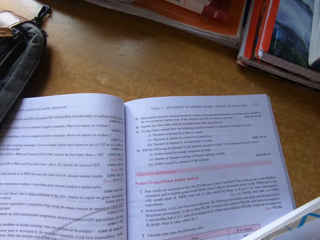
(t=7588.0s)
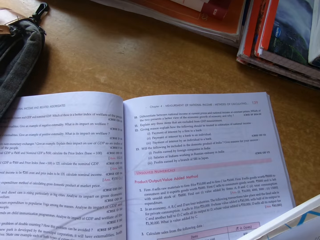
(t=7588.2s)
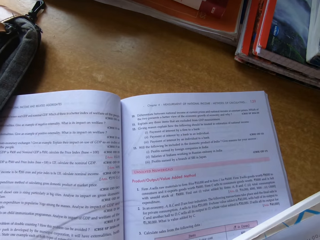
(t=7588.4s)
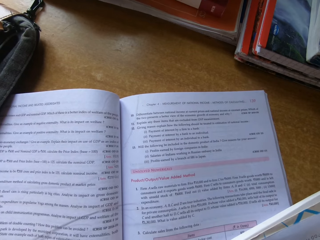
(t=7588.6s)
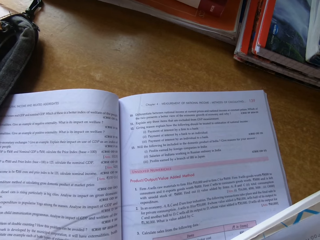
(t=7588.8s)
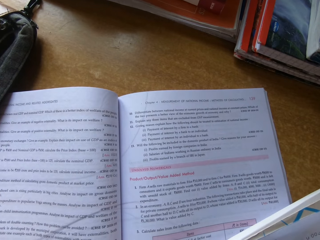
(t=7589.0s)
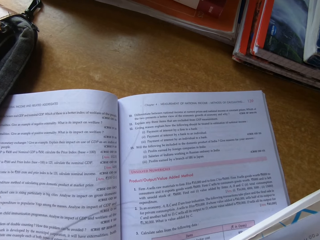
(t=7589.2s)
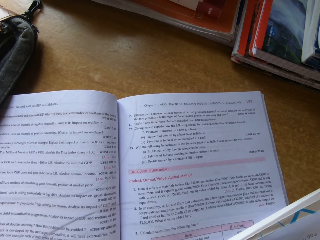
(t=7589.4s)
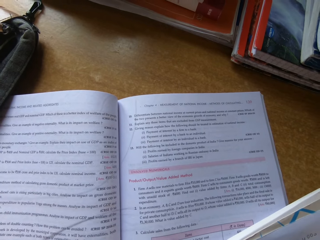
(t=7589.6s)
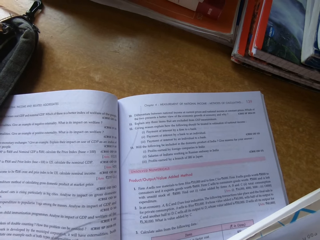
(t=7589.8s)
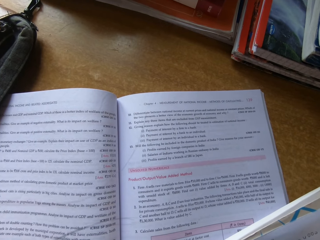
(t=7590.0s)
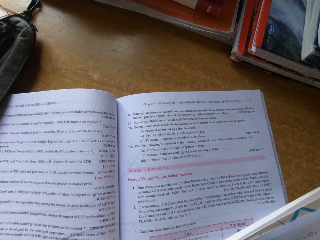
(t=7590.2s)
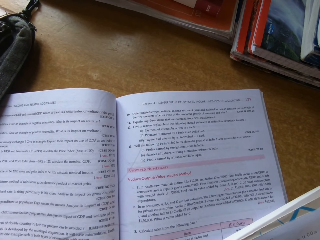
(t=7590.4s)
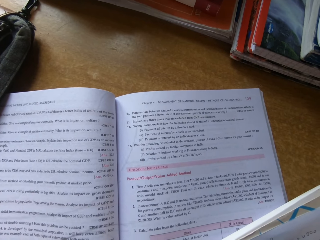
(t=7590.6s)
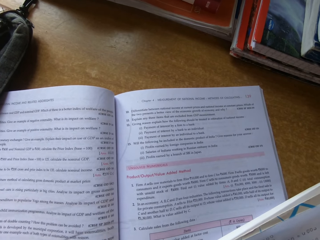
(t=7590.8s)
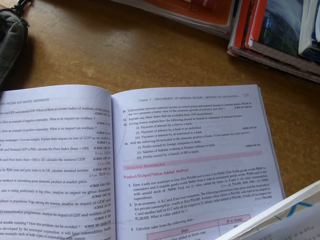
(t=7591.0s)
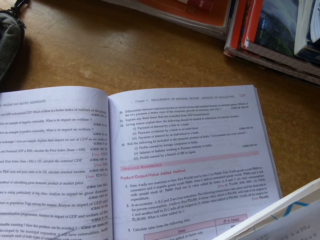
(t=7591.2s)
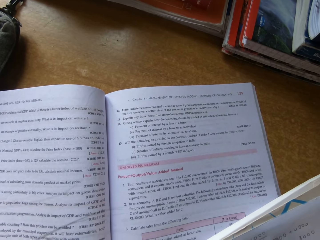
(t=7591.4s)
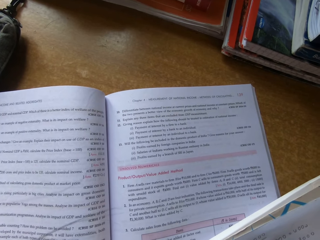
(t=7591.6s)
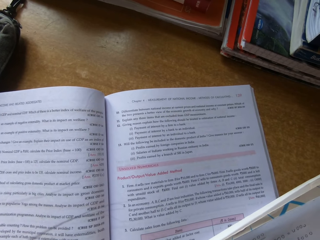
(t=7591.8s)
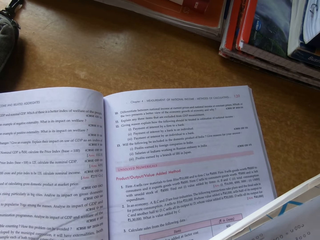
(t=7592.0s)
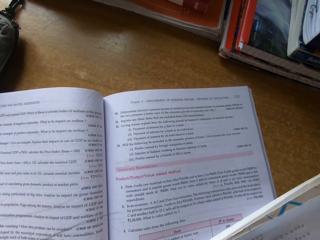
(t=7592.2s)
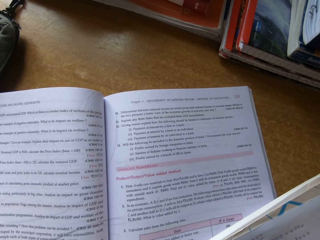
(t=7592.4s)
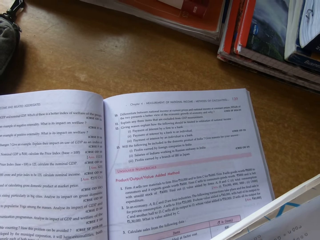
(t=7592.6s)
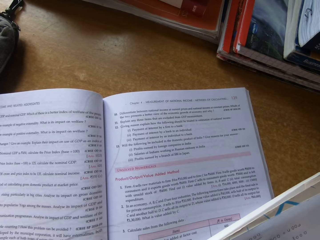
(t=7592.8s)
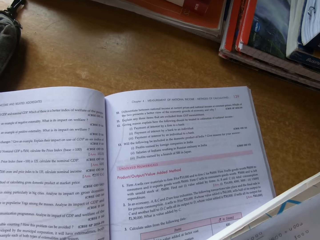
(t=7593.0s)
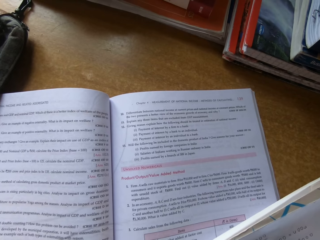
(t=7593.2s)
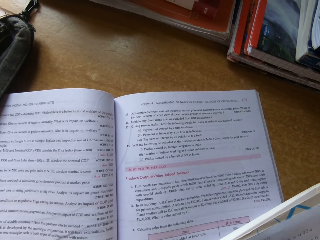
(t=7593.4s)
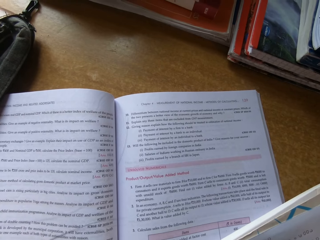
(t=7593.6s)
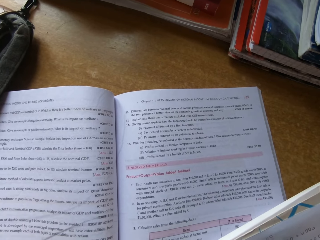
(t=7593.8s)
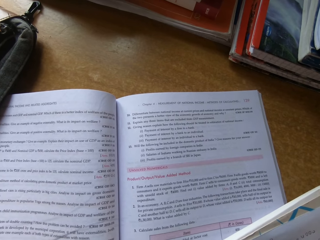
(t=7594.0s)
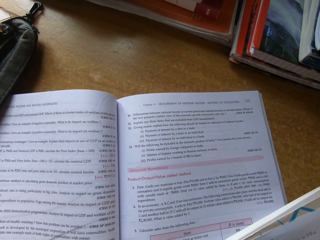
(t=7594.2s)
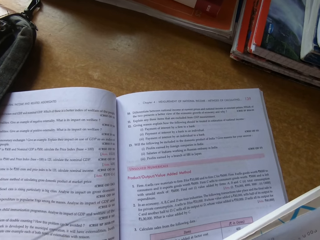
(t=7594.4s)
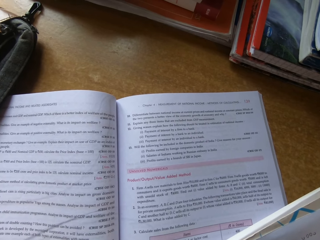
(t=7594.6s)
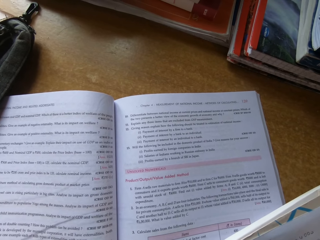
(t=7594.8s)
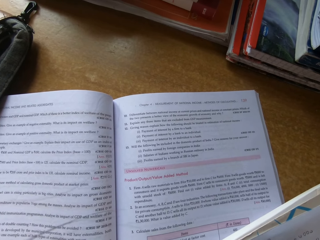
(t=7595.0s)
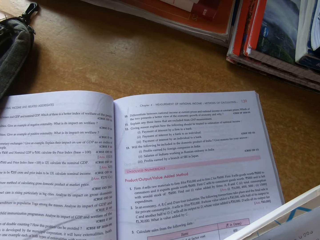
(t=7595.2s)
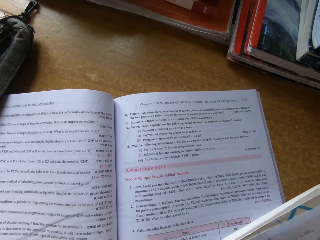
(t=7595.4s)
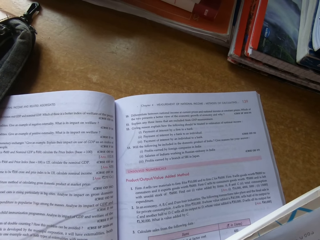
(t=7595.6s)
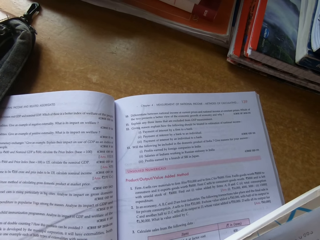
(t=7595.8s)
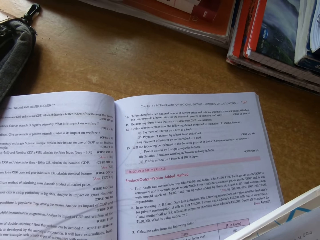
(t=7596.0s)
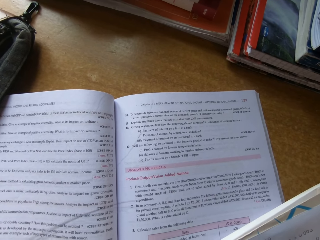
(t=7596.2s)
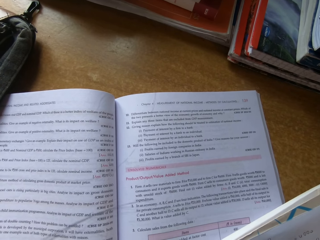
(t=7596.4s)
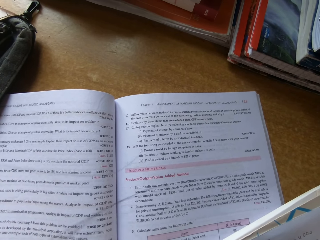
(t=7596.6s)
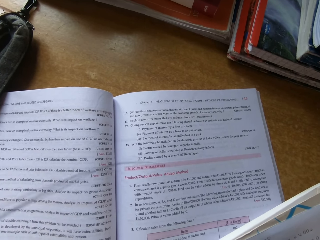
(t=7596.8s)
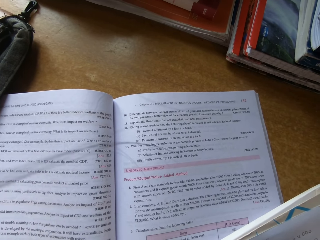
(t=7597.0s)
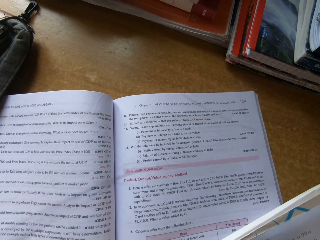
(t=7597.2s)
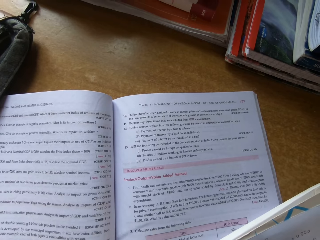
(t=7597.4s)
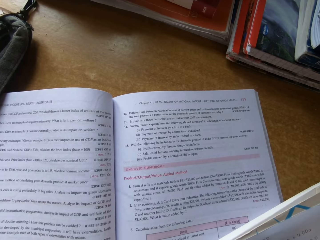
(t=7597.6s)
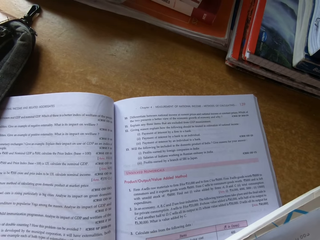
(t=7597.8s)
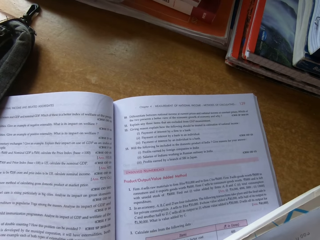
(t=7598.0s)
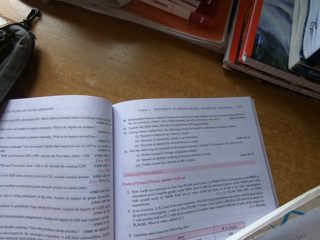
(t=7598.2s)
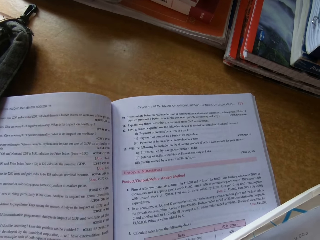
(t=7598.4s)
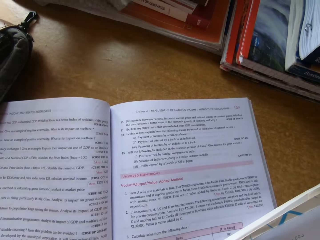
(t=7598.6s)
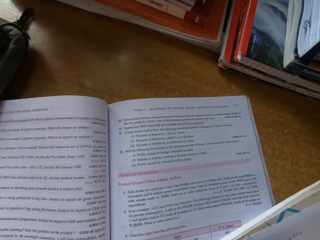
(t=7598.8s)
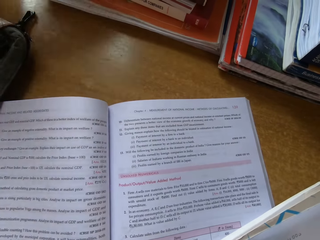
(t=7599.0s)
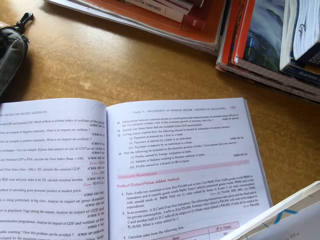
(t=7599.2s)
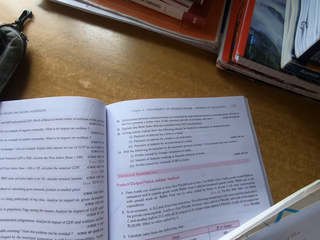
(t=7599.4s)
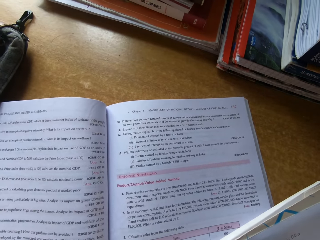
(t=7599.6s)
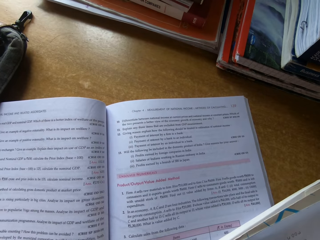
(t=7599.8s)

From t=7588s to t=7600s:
The camera wearer writes on the book.

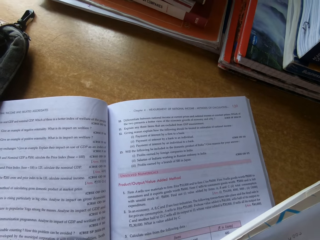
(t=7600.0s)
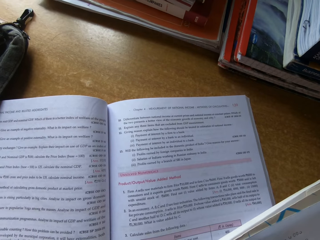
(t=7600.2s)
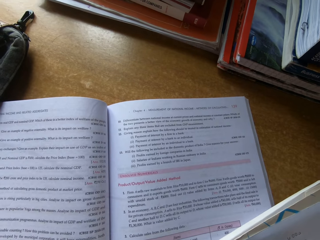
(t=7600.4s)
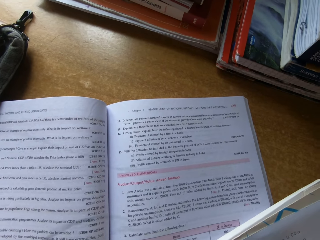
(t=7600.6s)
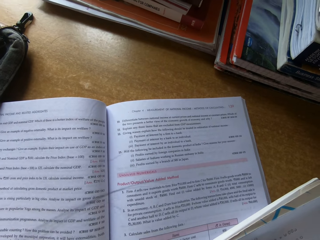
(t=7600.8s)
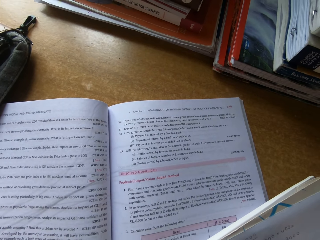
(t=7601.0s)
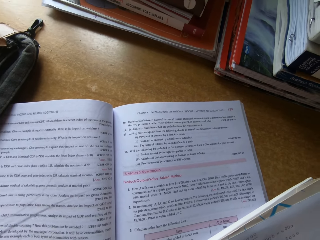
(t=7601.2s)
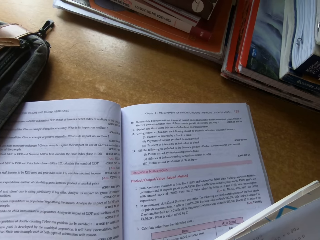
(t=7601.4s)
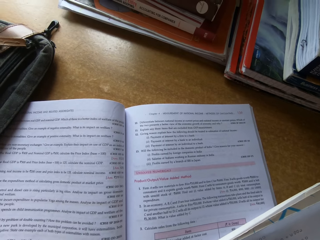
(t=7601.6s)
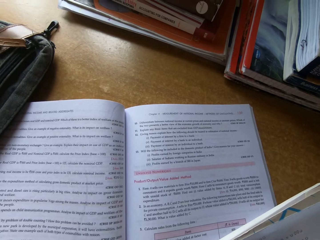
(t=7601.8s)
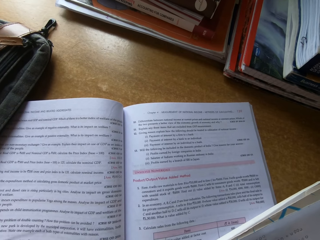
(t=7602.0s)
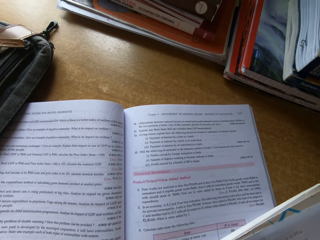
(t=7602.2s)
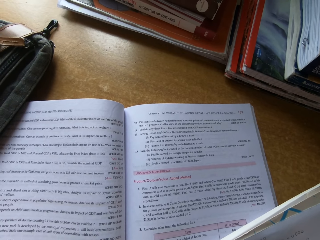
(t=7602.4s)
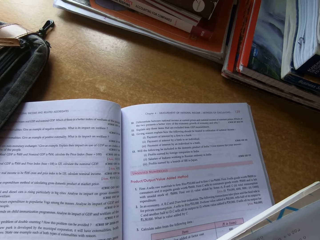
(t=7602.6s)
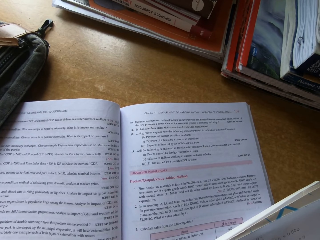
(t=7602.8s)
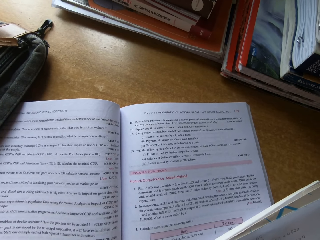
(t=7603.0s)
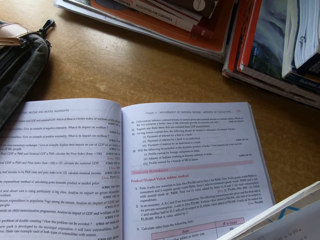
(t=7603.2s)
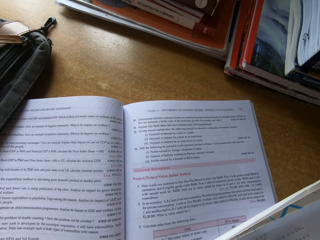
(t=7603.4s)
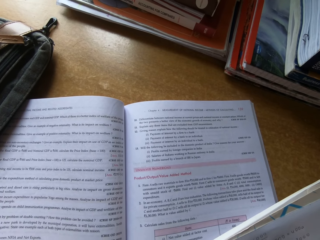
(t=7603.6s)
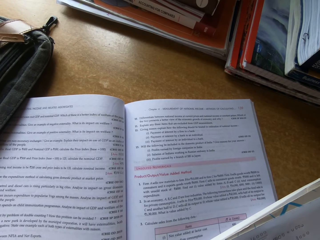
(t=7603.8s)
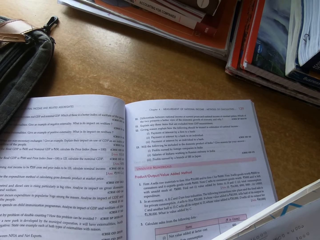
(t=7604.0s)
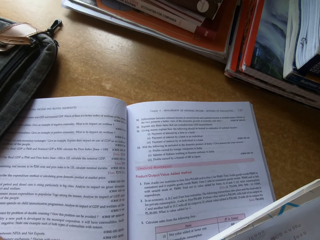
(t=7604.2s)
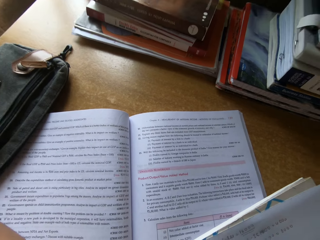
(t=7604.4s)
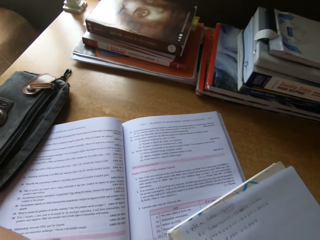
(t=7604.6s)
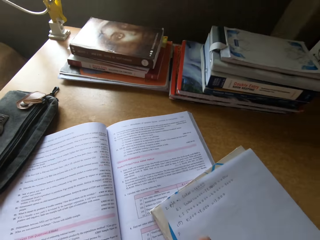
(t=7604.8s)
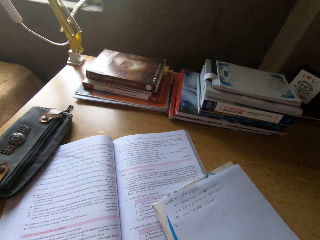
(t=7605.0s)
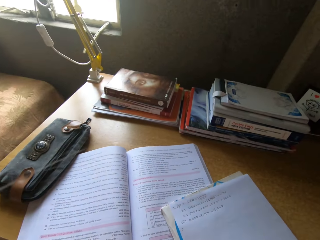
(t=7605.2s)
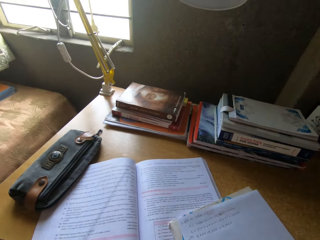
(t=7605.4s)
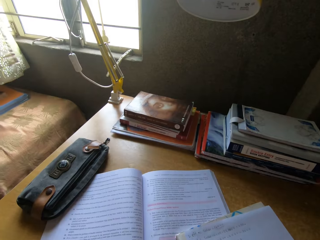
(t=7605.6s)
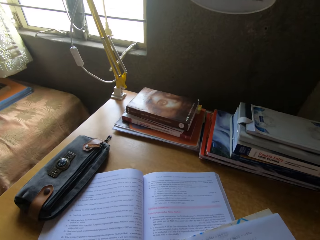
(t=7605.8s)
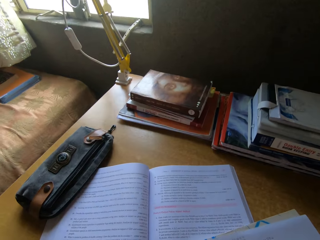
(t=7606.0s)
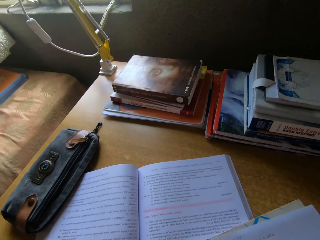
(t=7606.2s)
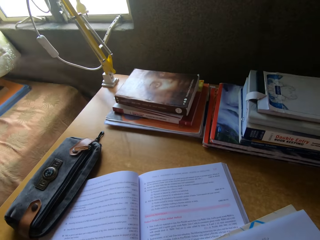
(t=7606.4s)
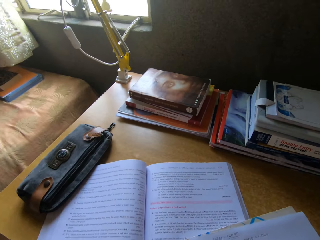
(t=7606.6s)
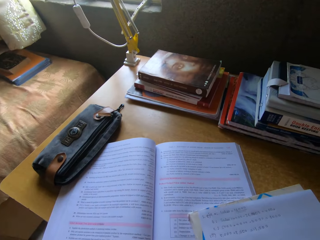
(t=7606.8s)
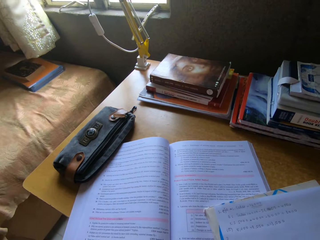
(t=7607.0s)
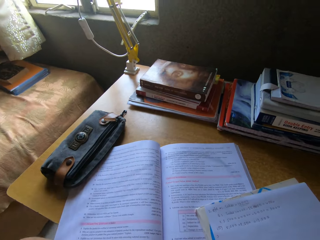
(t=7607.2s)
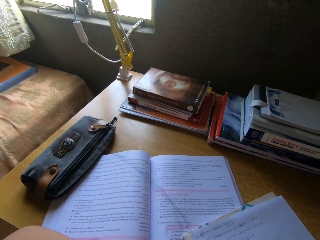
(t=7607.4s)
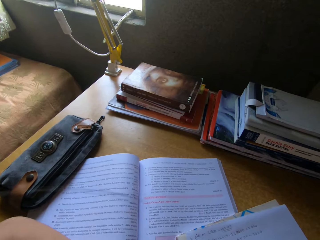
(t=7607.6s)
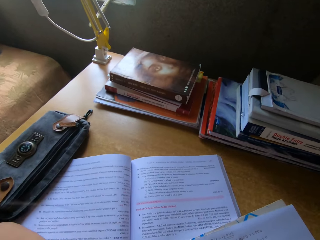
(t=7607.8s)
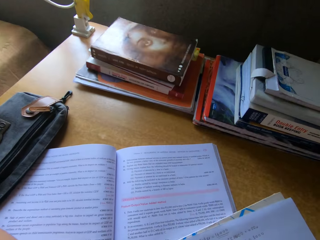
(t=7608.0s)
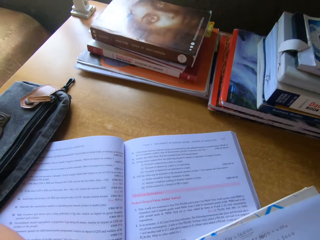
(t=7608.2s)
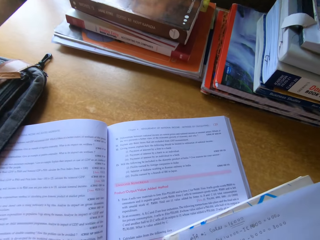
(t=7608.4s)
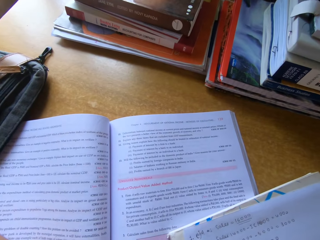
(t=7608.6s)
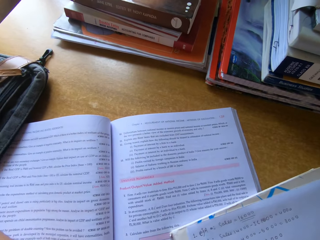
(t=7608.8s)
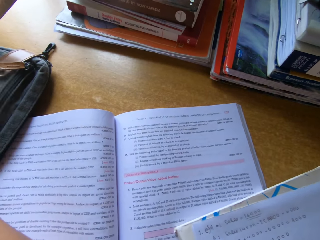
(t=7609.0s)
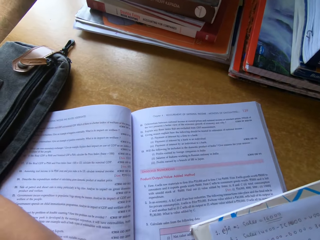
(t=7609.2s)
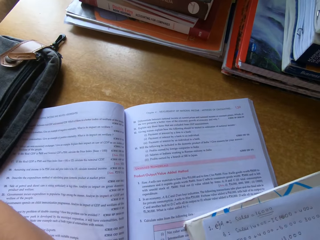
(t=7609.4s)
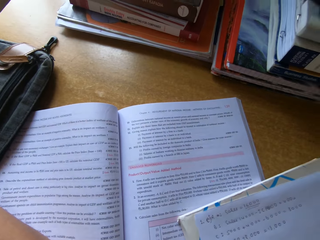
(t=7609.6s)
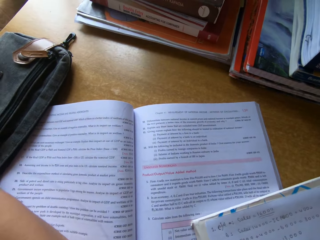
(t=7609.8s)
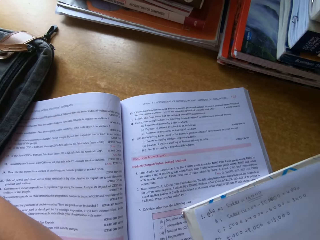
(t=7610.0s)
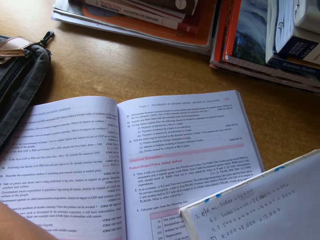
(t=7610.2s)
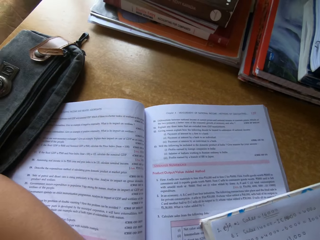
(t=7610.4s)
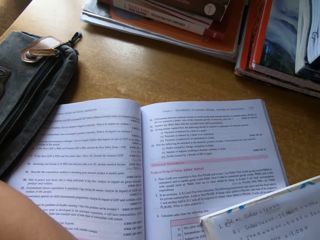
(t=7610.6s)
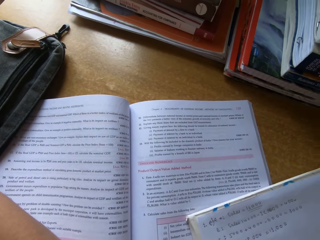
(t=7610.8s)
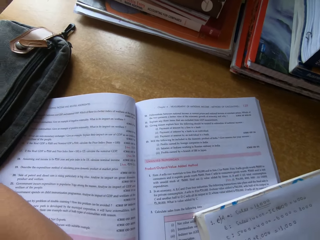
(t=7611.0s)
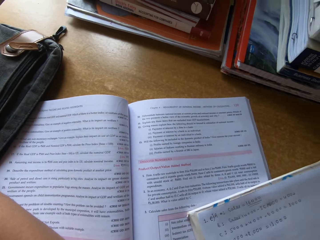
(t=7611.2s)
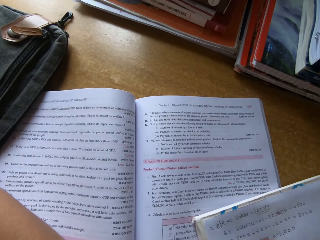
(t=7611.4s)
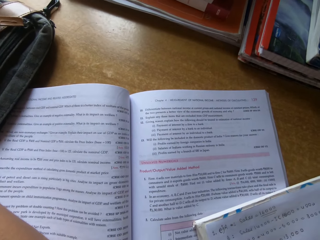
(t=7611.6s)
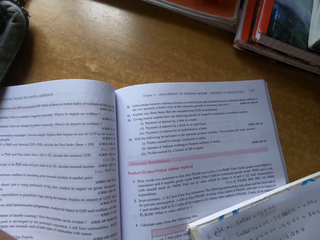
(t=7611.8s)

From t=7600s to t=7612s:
The camera wearer looks around.
